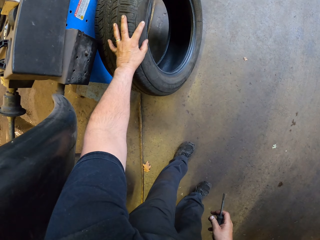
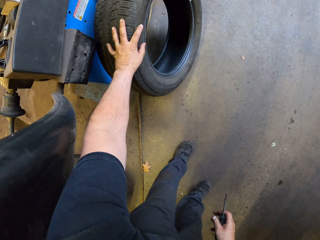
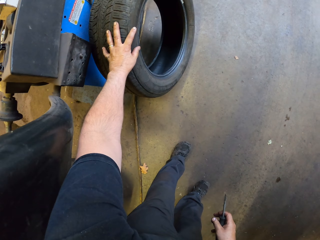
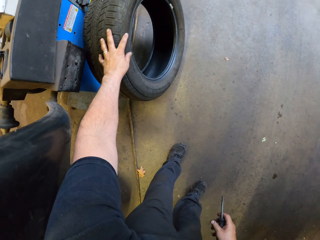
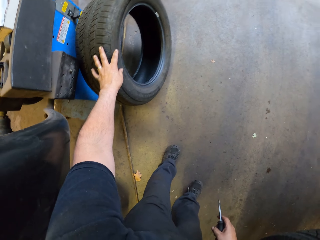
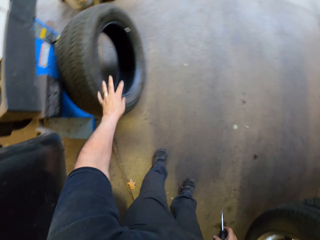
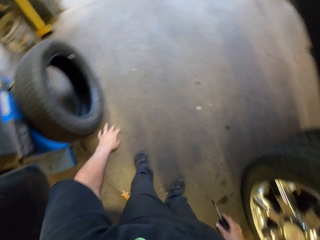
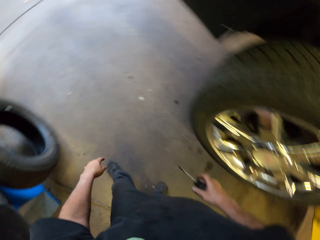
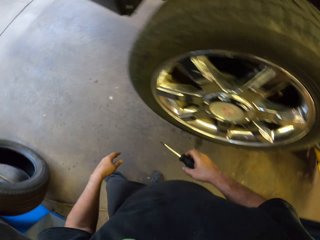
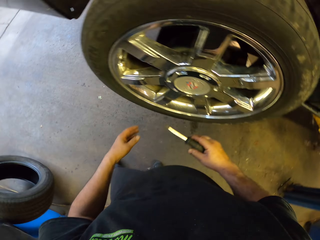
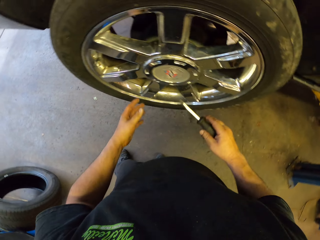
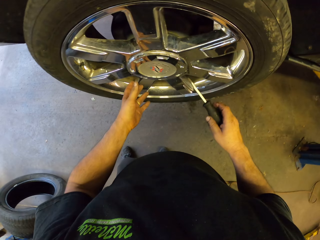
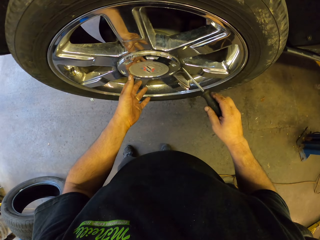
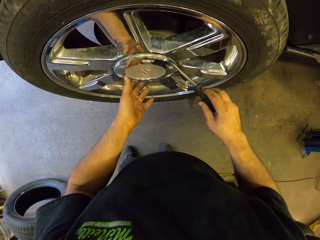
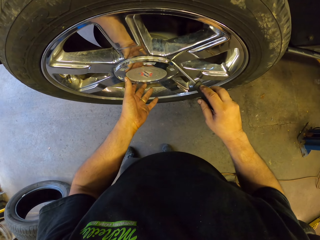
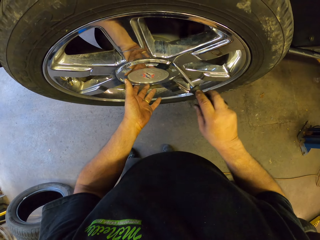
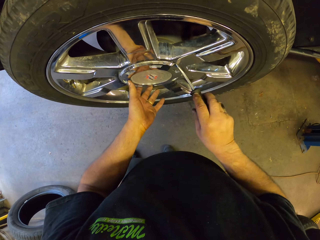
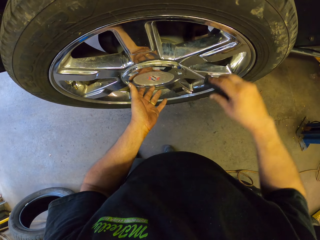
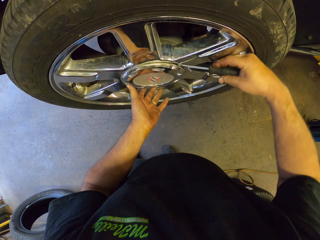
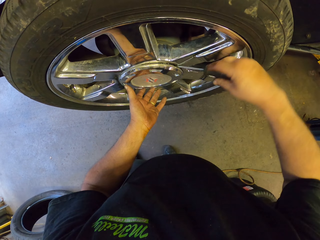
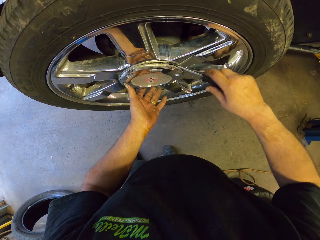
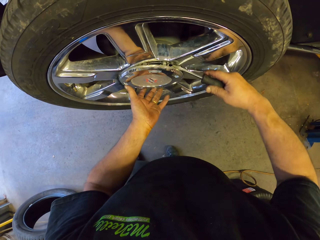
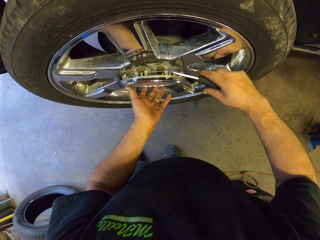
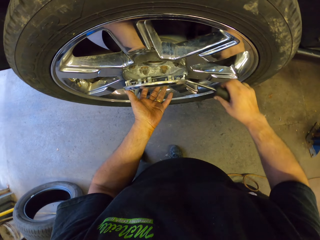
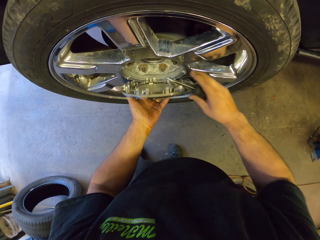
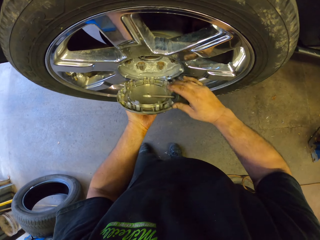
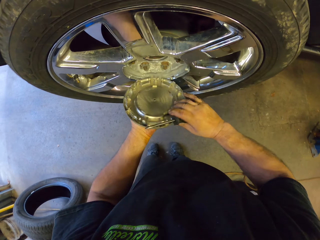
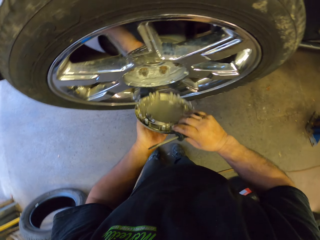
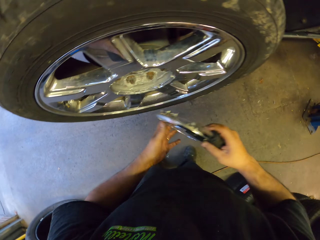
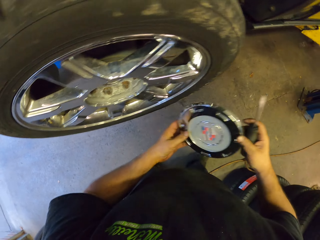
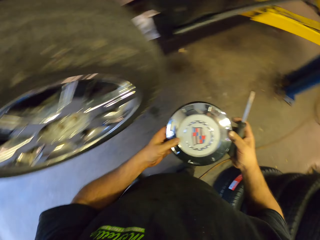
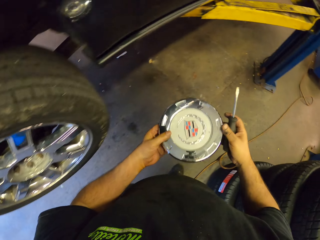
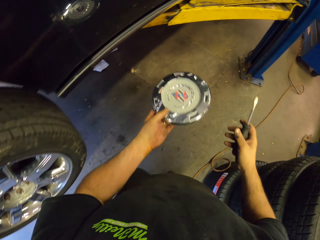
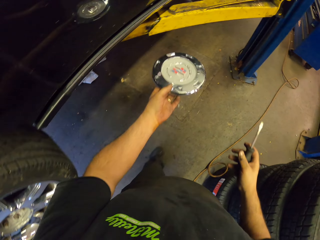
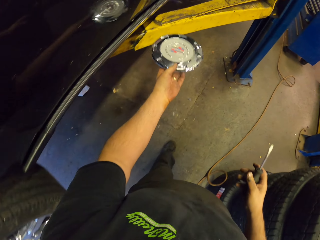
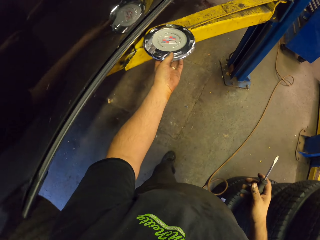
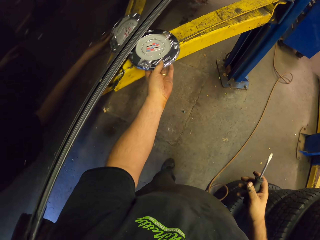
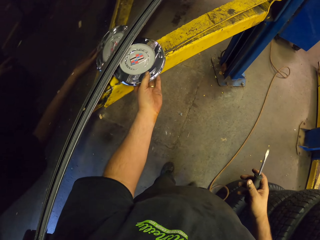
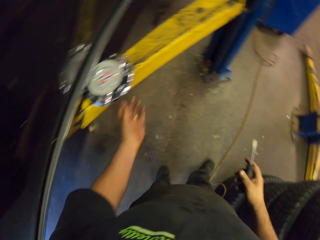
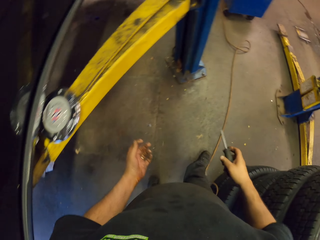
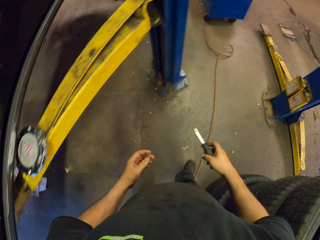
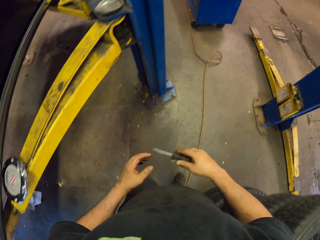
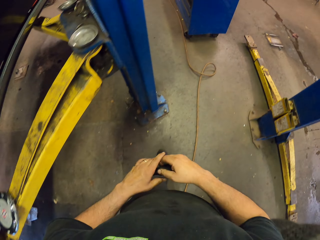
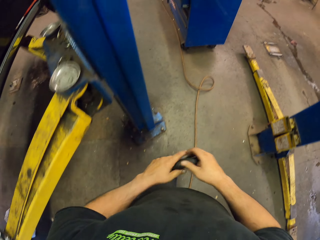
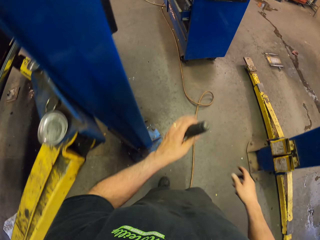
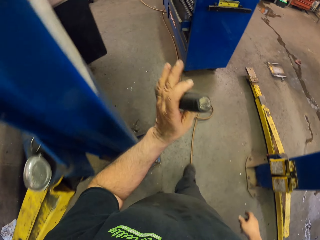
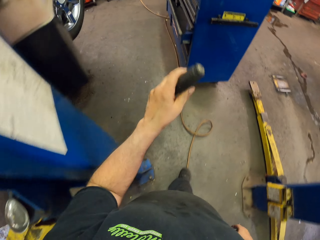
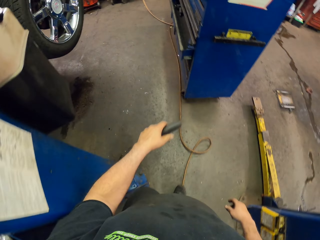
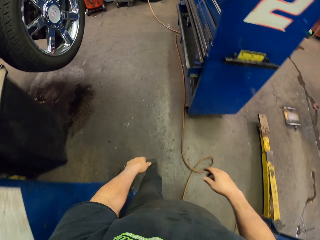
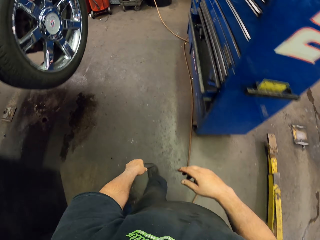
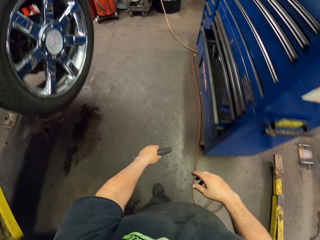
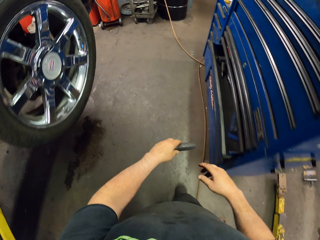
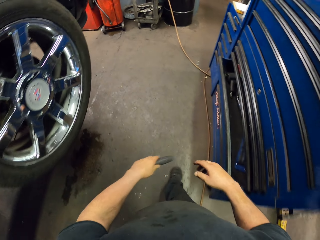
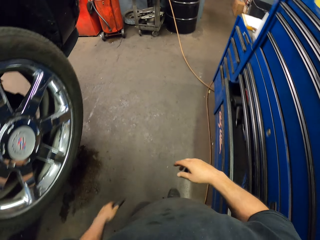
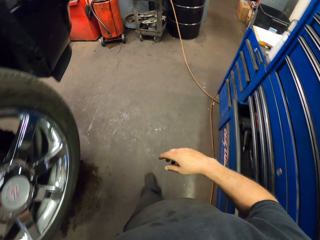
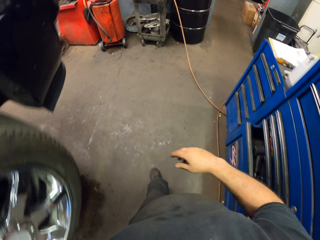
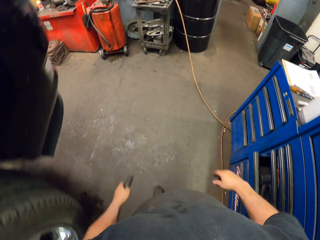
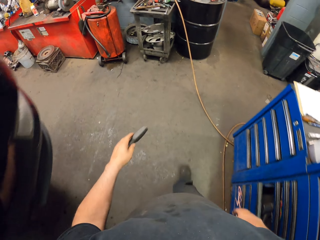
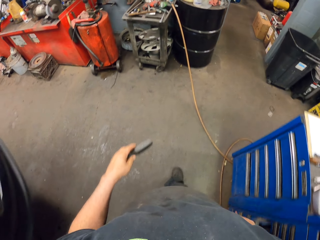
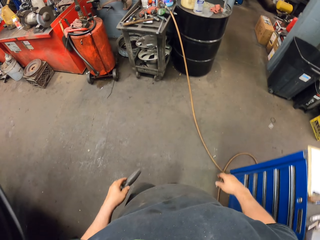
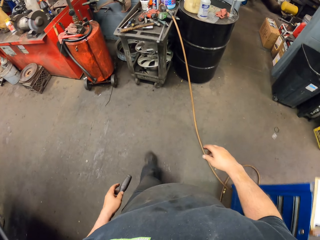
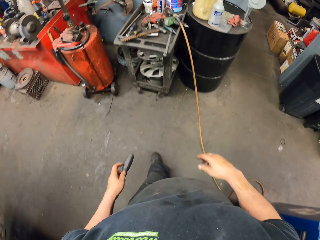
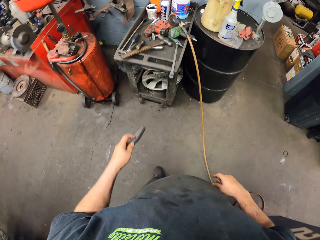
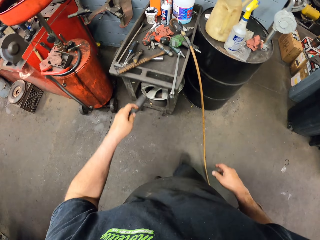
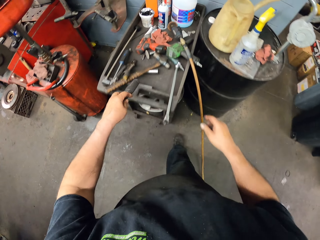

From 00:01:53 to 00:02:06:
The camera wearer places the wheel on the post. They remove a part in the car tire. They open the part of the vehicle wheel. They place the part of the wheel on the metal rod. They exchange the screwdriver to the left hand. They walk to the table.

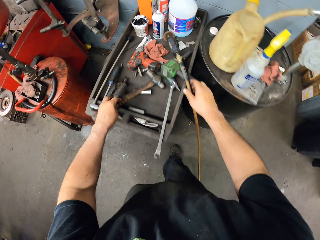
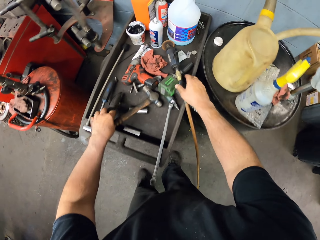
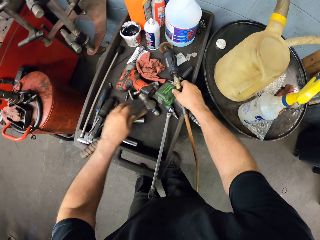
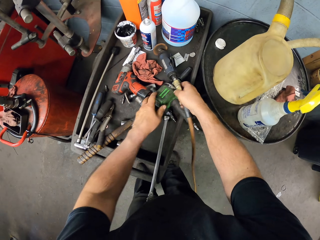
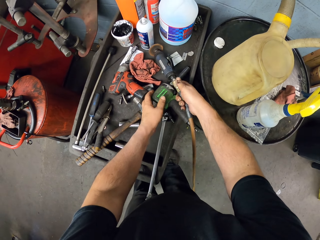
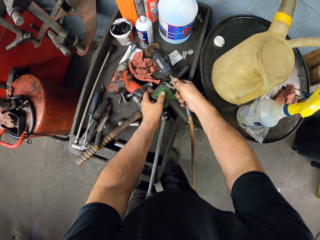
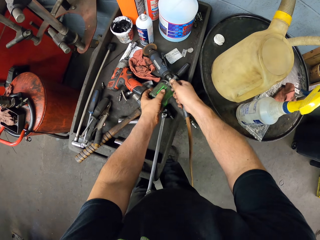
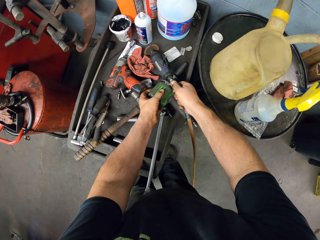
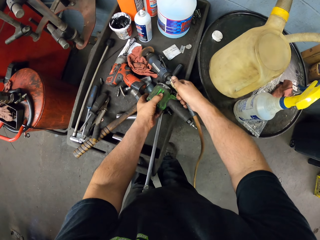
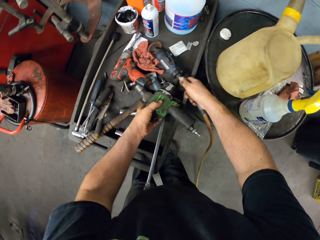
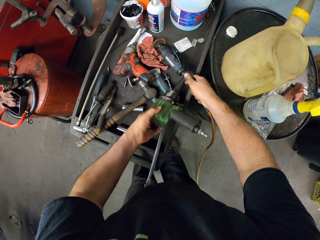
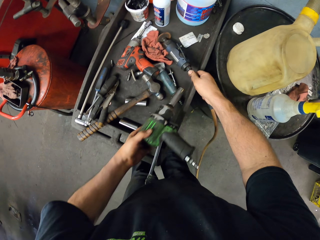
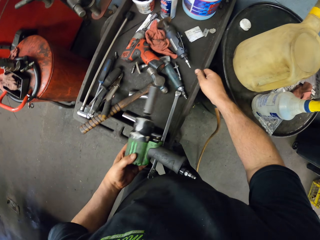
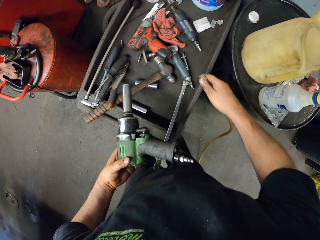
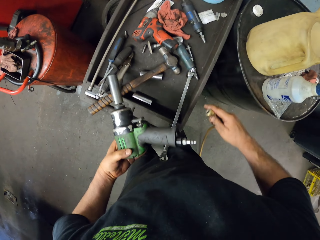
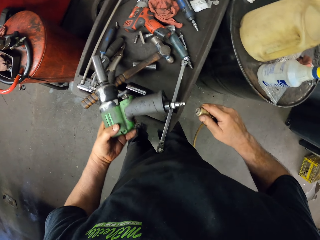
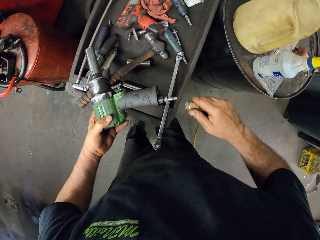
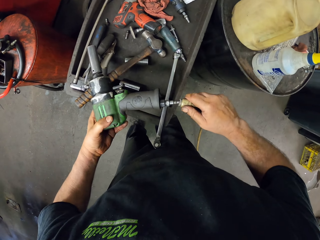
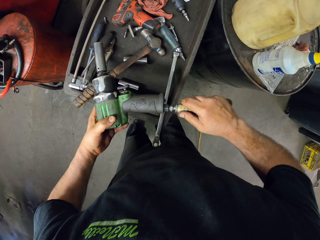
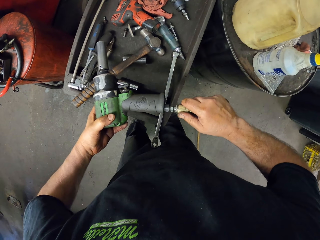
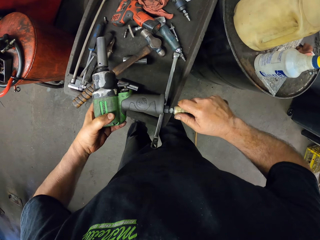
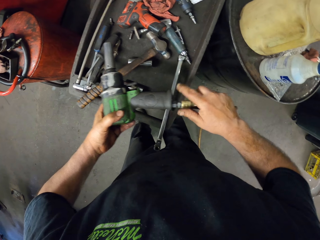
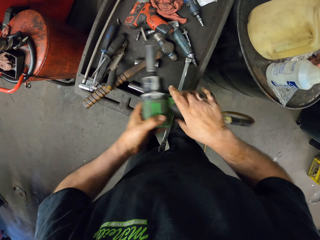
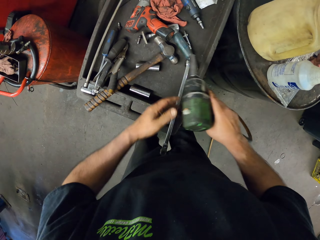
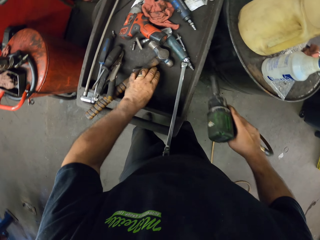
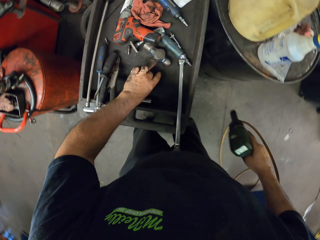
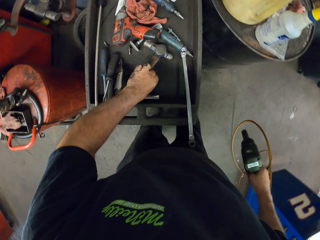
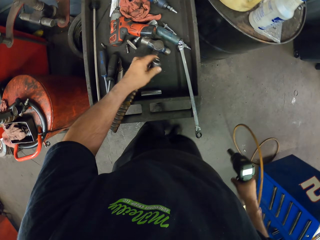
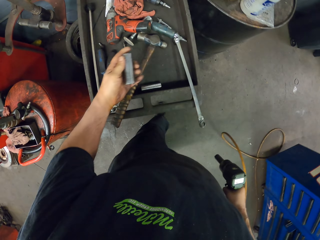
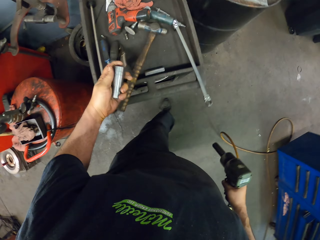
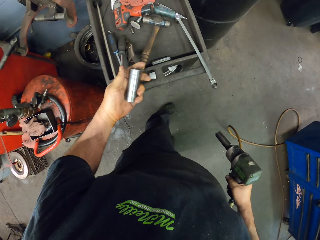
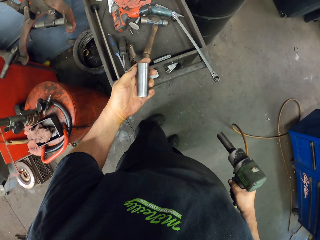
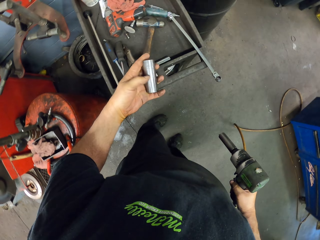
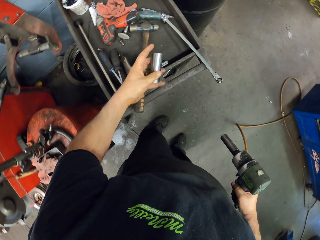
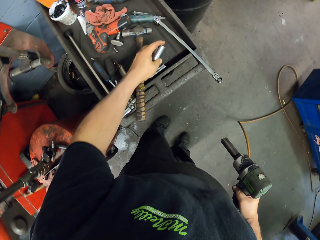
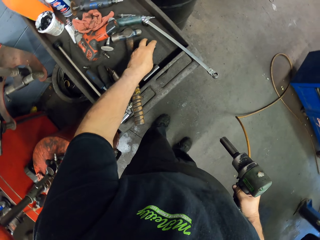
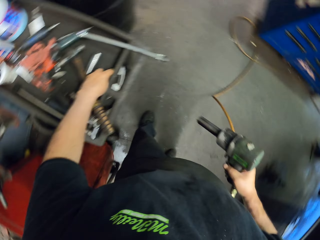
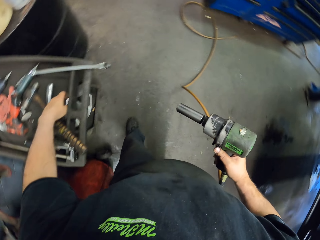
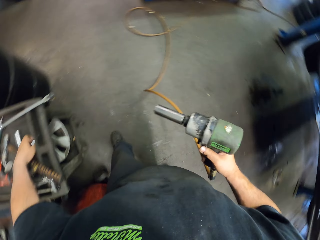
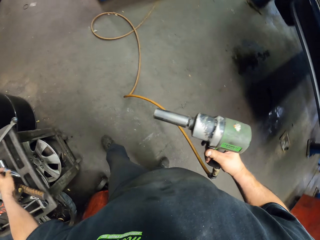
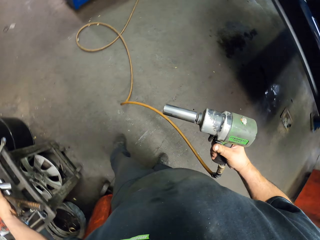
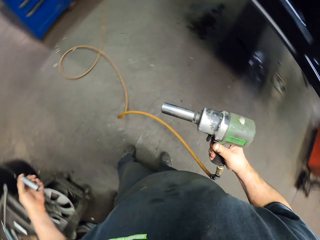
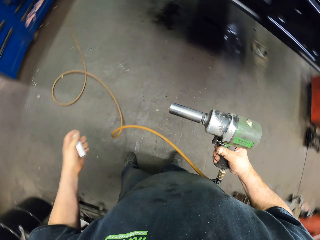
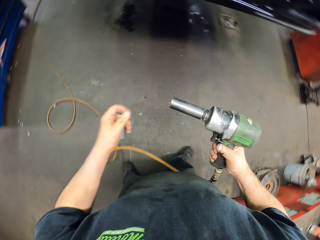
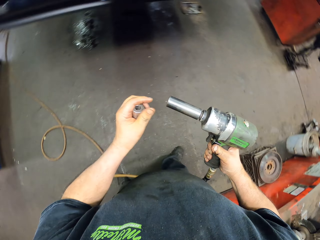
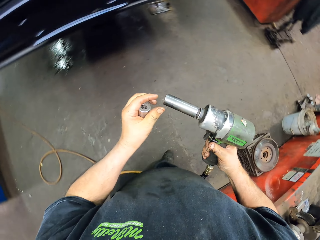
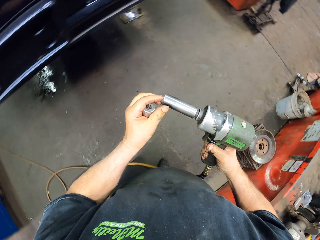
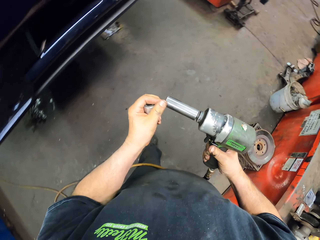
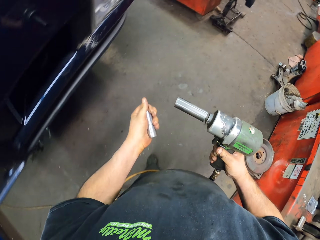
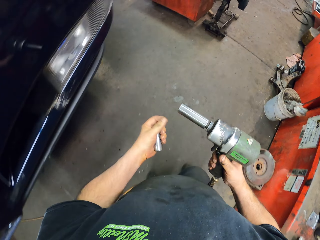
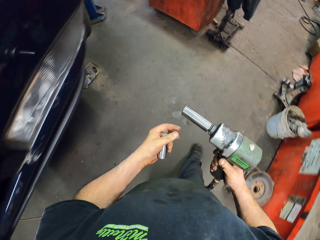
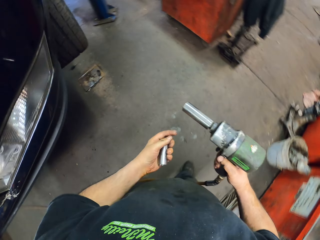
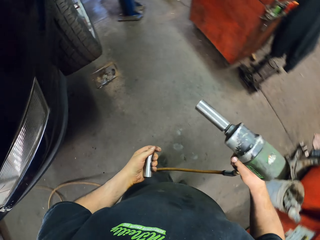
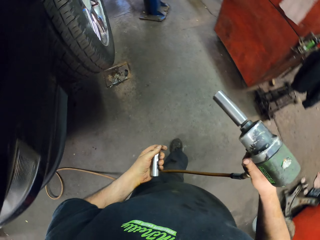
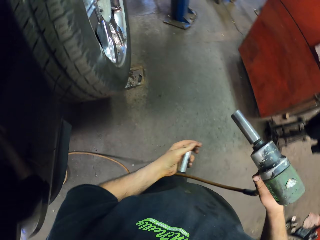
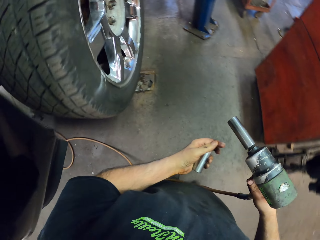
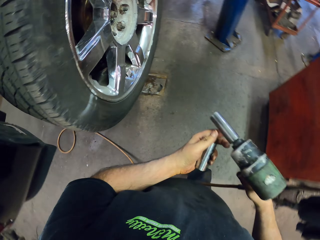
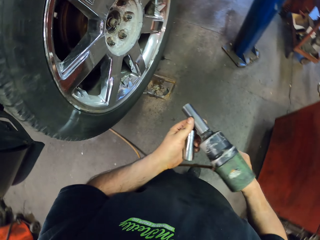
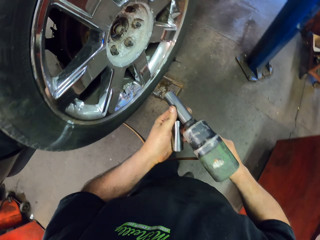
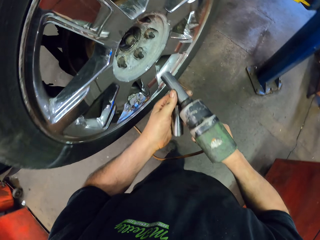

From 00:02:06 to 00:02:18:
The camera wearer places the screwdriver on the table. They pick up the drilling machine from the table. They fix the drilling machine with the hose pipe. They pick up metal from the table. They place the metal on the table. They pick up metal from the table. They walk to the vehicle.
